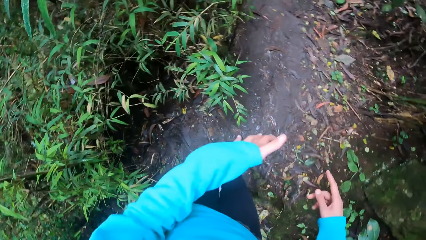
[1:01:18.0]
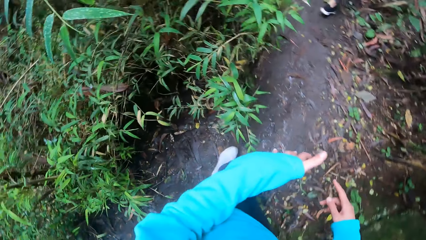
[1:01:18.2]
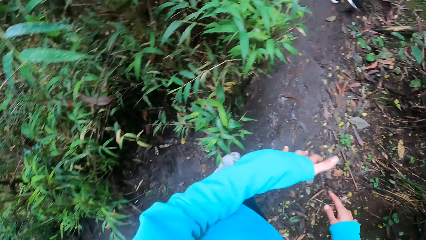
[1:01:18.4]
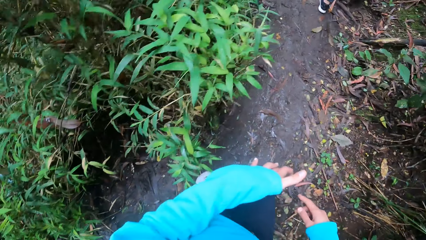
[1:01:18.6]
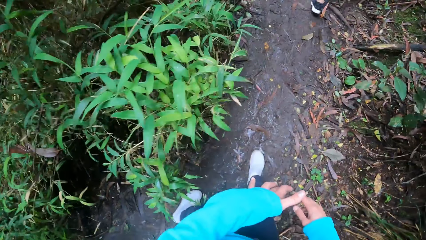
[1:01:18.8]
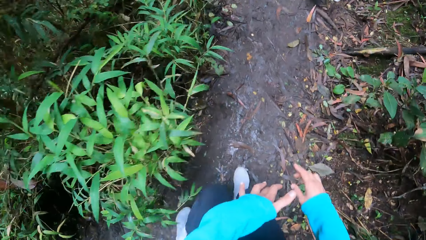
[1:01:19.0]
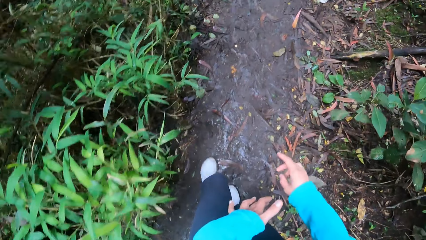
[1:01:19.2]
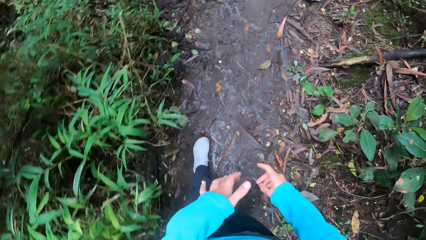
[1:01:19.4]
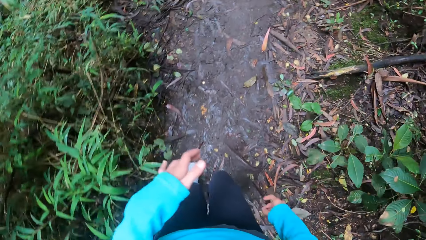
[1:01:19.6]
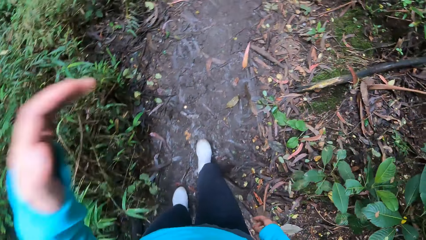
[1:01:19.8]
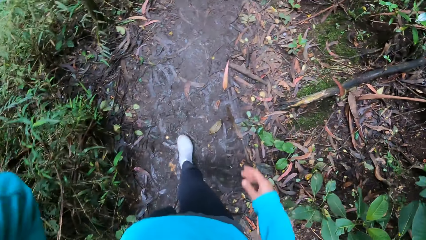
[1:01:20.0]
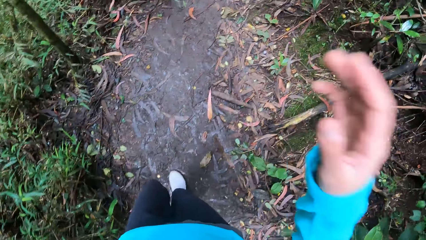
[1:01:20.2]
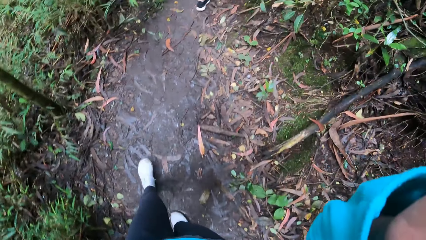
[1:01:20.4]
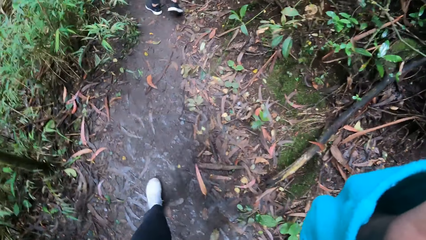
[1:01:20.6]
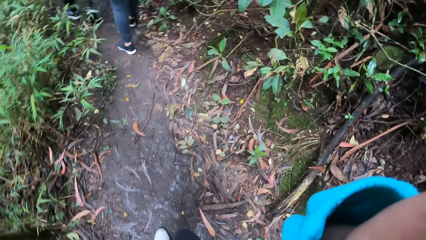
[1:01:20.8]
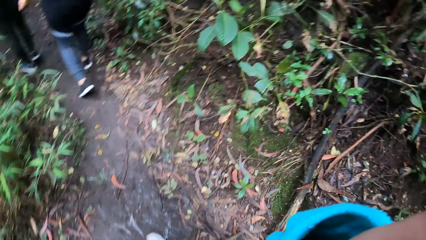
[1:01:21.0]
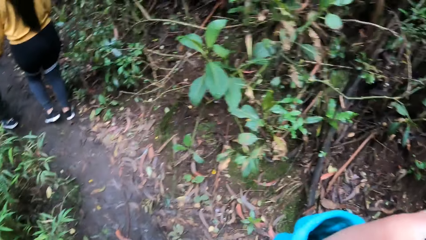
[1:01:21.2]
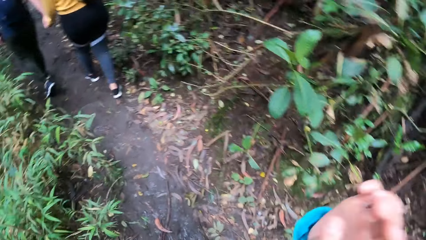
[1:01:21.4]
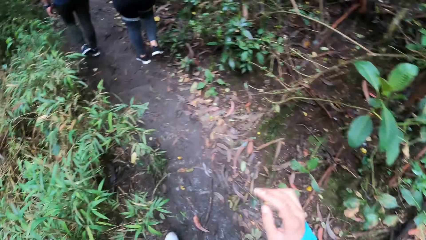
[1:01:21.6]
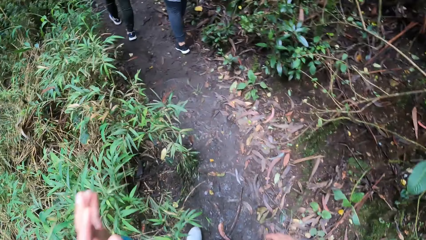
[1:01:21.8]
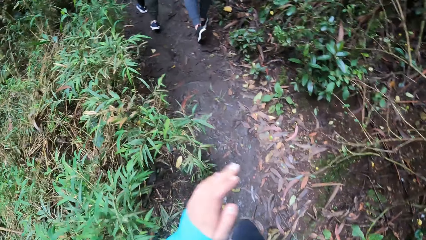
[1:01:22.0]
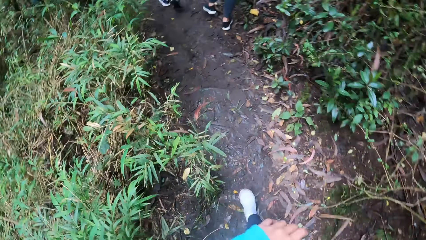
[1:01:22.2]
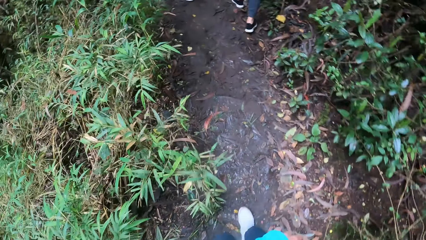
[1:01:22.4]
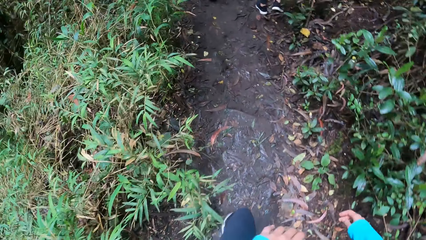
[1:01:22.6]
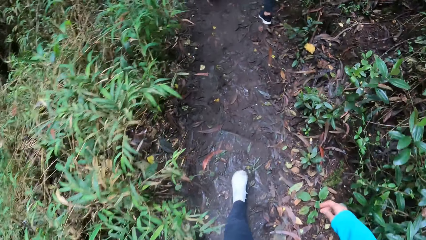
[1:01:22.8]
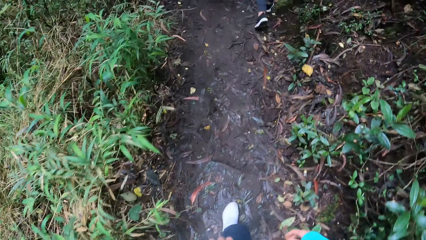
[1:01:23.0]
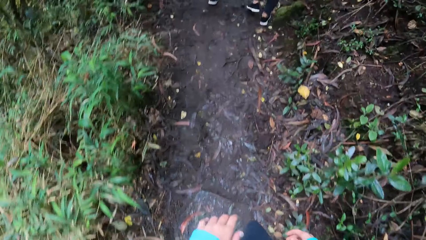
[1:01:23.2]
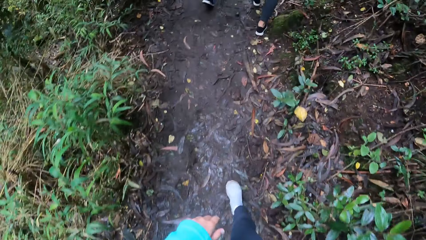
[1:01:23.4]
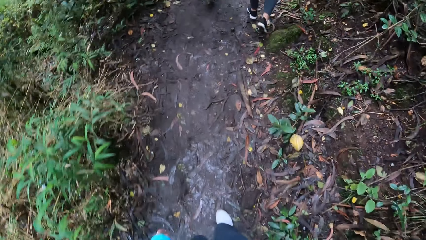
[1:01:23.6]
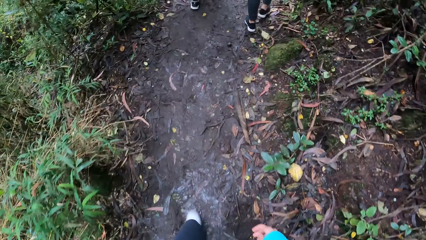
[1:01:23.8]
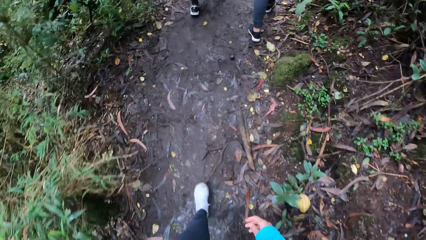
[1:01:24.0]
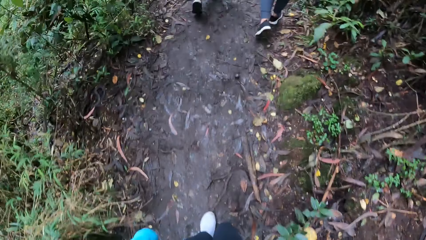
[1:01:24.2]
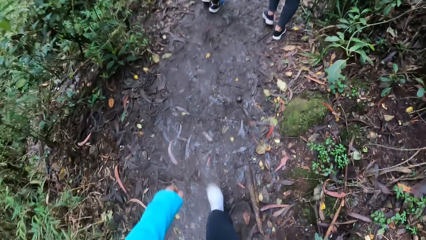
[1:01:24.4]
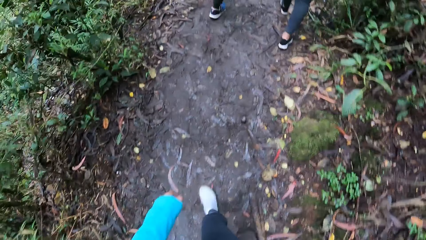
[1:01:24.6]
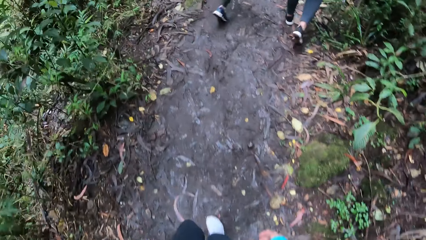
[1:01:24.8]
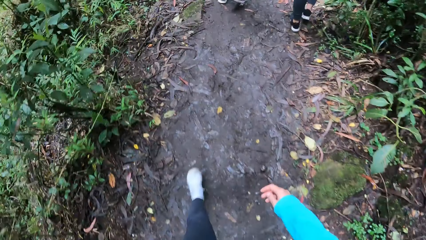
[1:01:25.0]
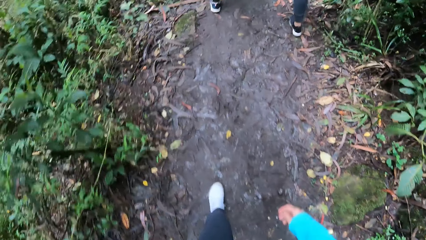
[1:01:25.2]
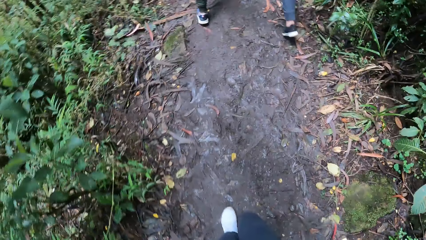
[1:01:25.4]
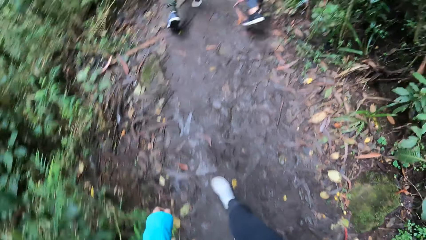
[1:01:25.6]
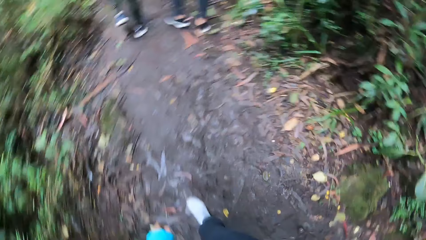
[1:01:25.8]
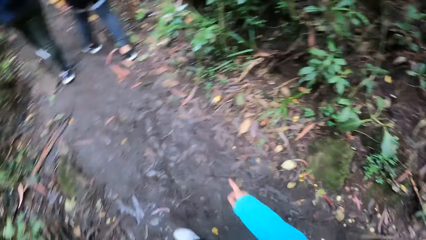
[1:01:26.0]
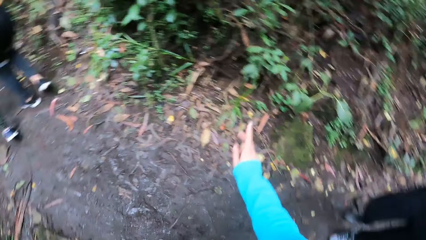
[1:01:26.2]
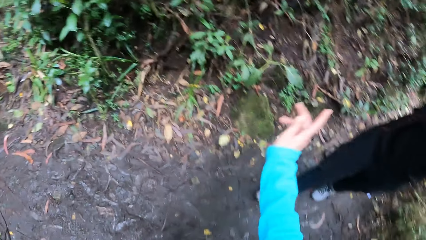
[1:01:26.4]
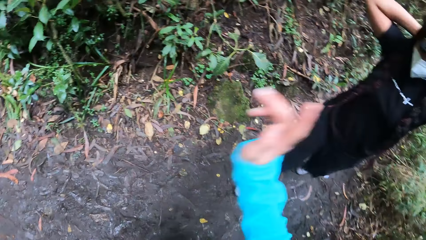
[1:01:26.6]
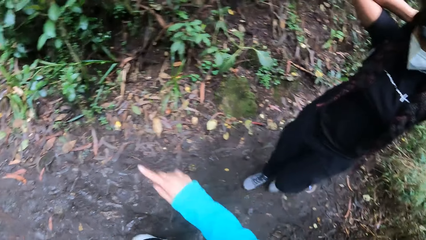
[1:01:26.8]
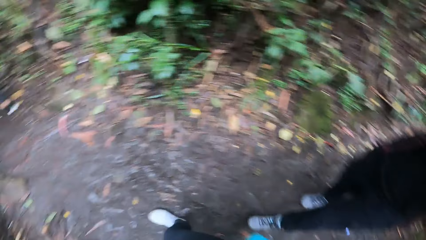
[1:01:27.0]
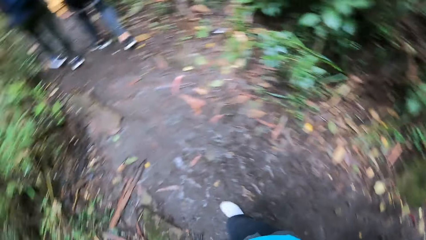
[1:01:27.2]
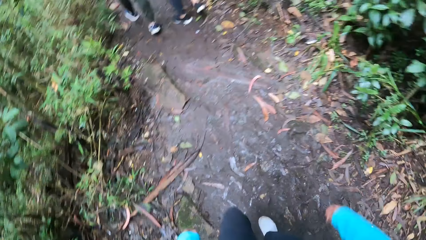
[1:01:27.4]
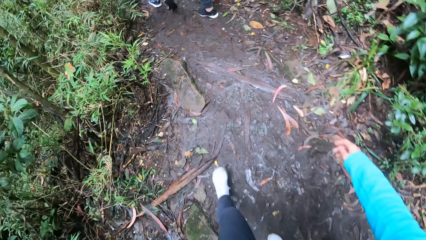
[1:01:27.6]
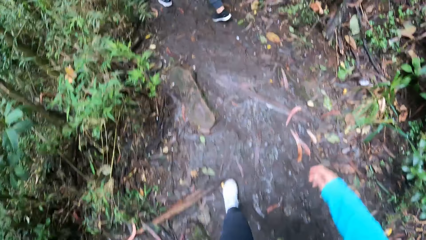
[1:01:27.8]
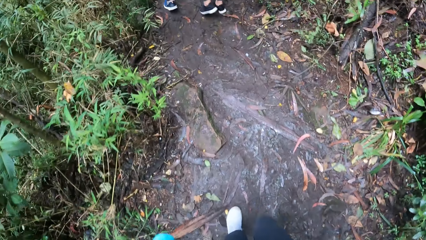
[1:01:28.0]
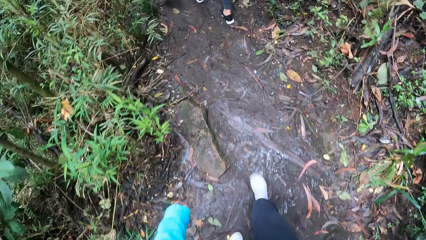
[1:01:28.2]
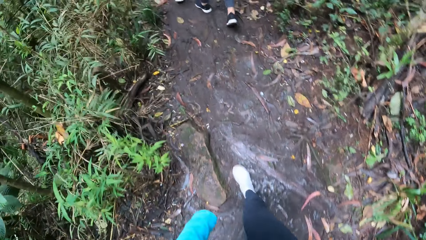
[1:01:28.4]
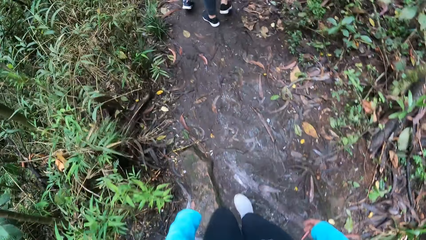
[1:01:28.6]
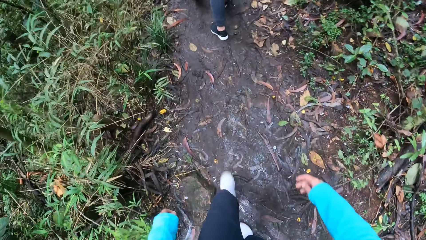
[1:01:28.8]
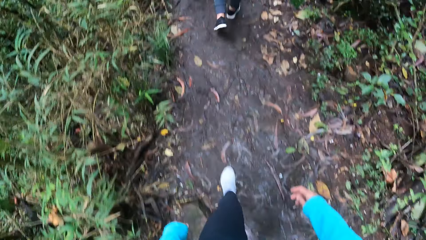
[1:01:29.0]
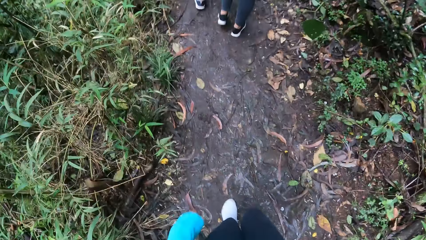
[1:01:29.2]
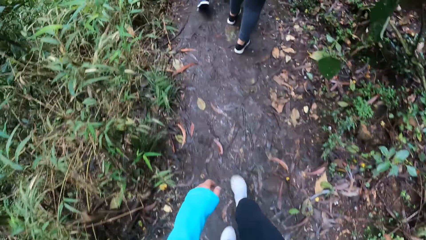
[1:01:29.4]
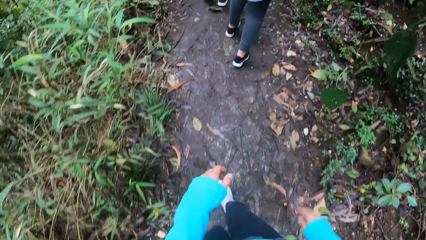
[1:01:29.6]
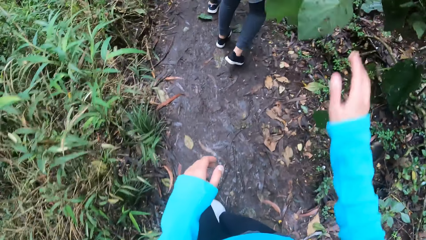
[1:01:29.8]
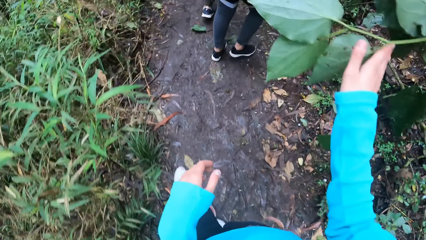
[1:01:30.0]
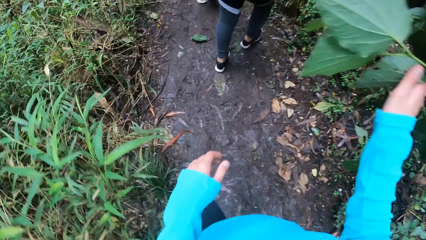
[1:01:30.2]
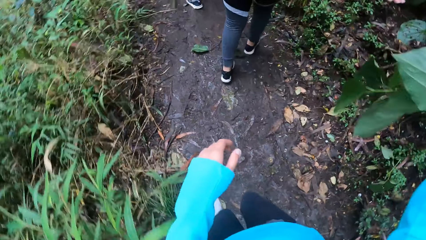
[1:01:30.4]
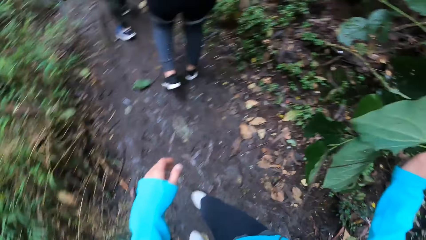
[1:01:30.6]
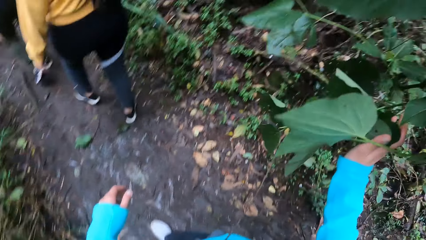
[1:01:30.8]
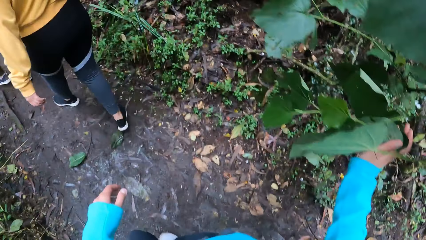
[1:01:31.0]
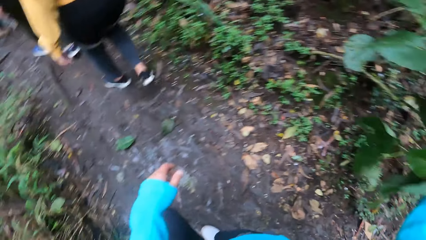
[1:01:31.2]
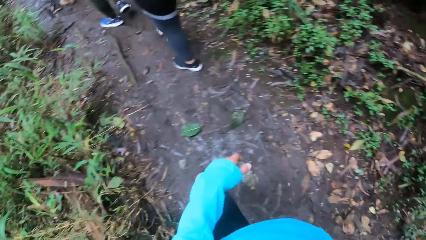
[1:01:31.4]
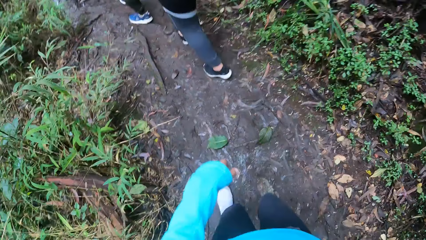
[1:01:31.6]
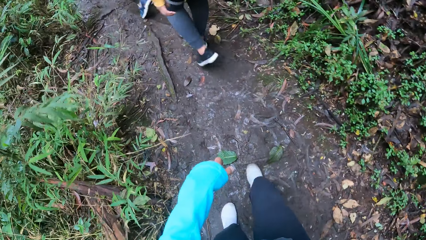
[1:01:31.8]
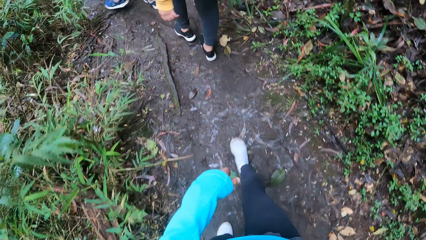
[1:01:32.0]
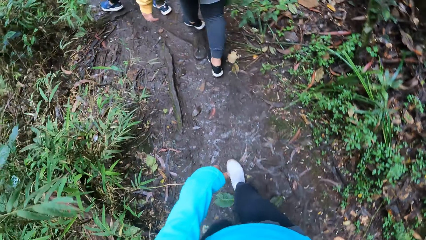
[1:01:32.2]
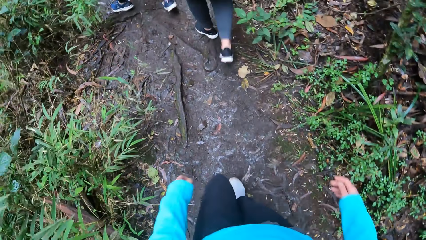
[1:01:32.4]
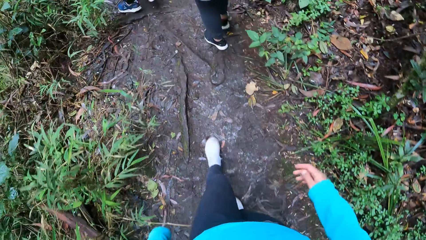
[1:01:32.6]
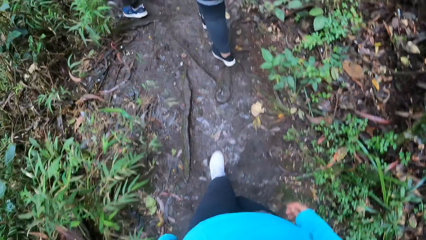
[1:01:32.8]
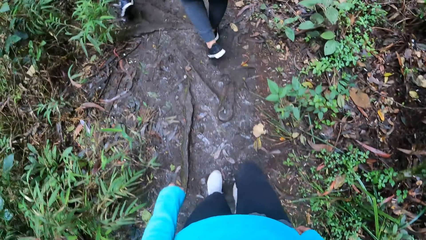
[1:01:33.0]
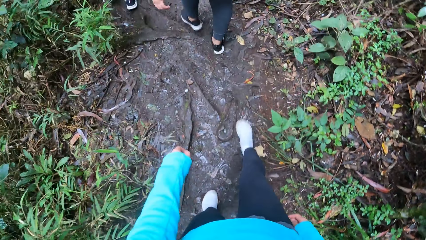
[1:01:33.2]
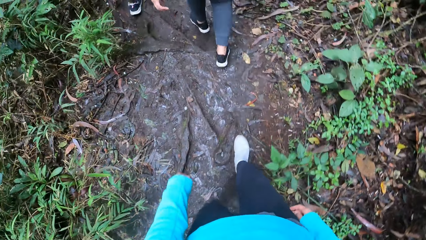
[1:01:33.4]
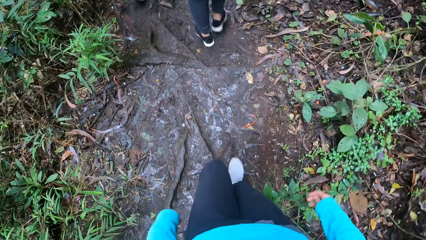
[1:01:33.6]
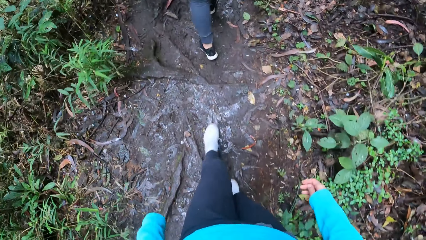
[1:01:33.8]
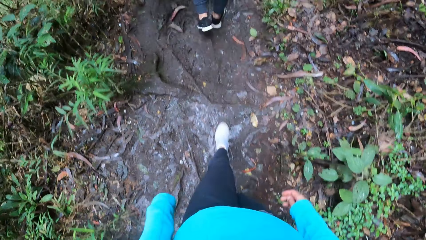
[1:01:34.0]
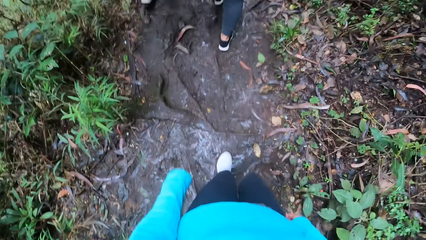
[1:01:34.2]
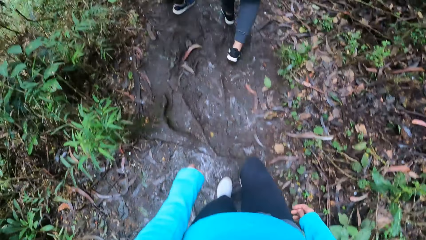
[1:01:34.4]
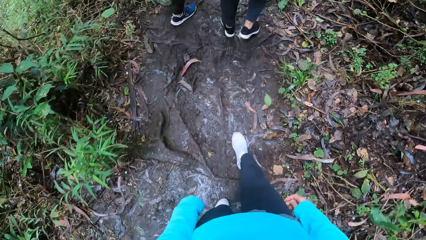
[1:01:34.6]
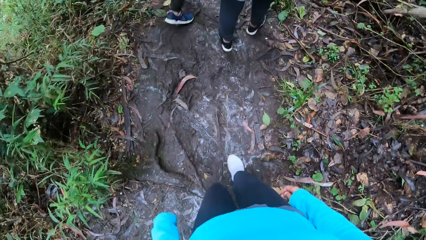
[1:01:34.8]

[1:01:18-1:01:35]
The camera wearer looks at the hands. She adjusts the camera with both hands. She moves hands. She follows the pathway. She lifts the right hand. She looks at the ground. She touches some leaves with her right hand. She holds the vegetation leaves with the right hand.
